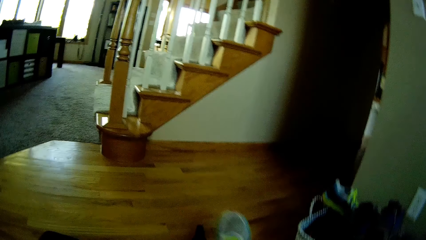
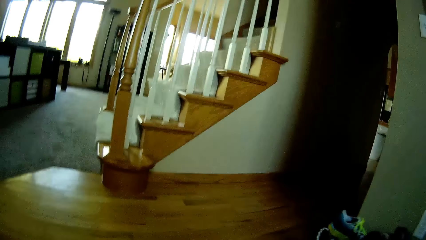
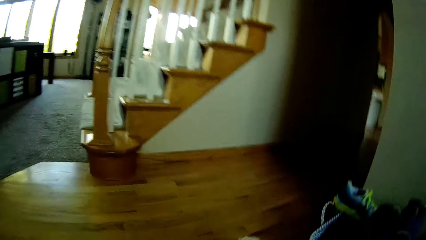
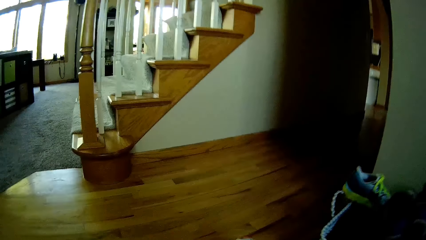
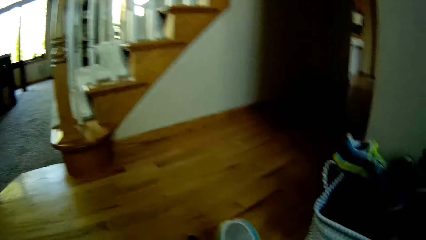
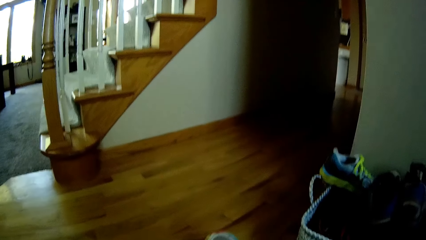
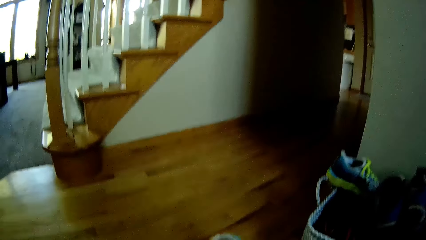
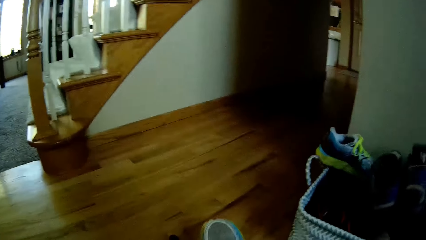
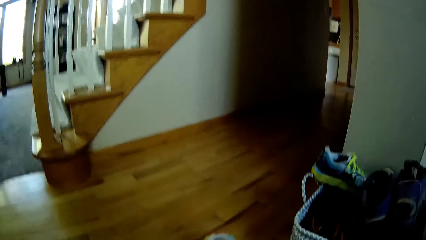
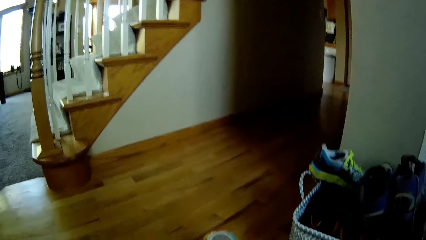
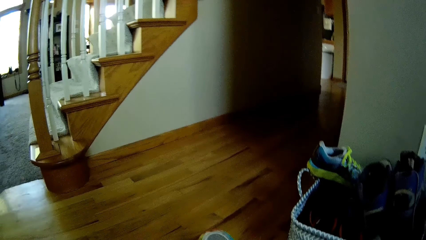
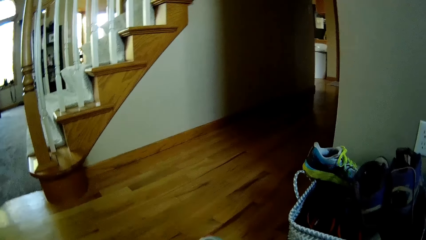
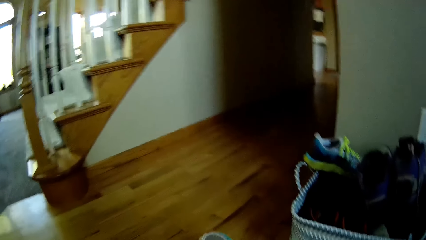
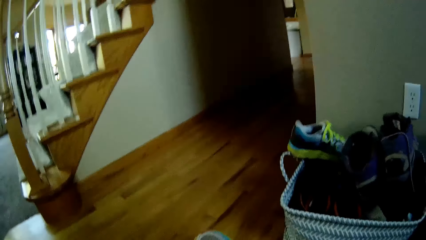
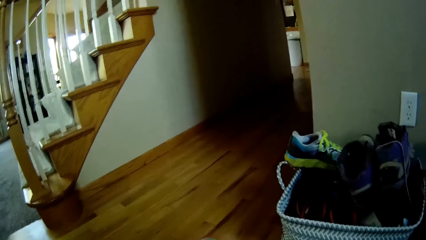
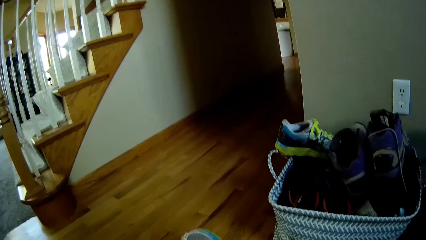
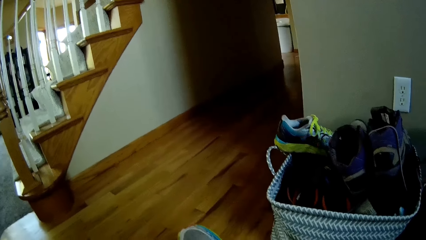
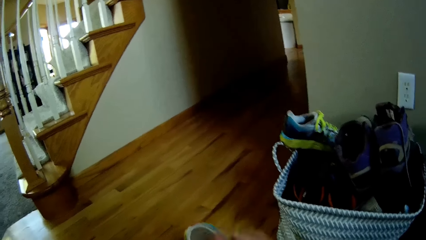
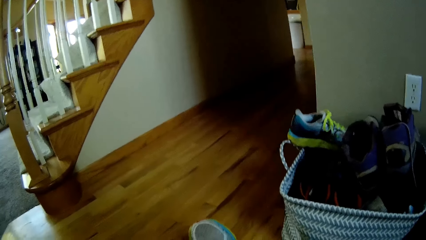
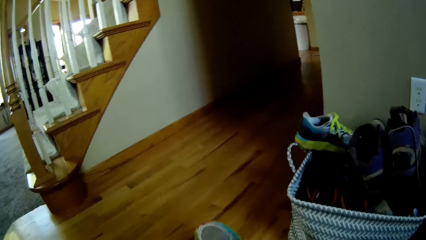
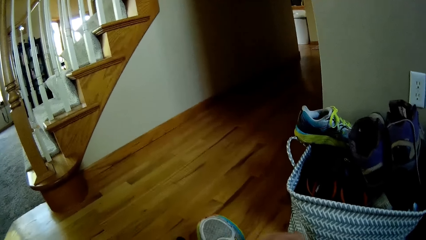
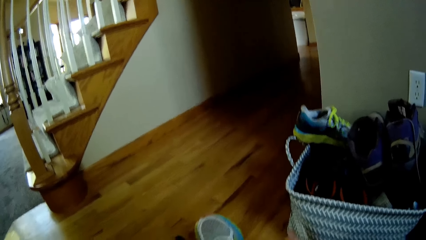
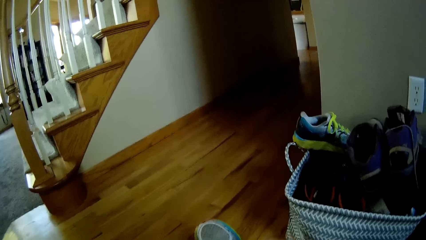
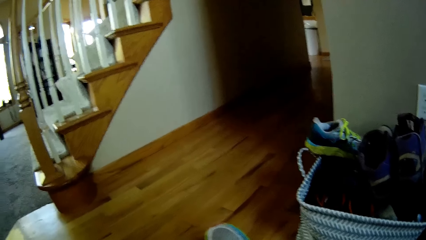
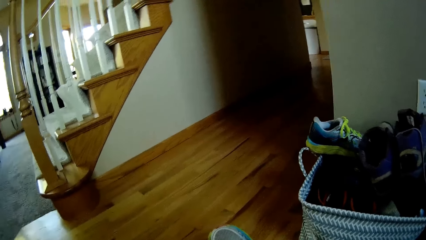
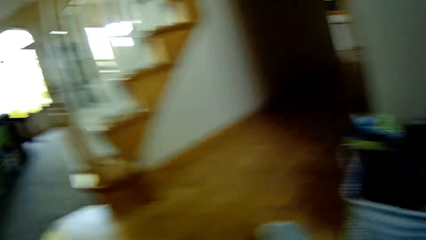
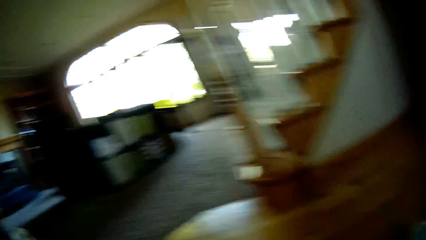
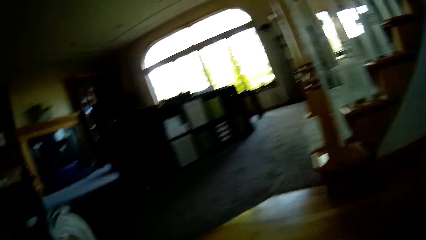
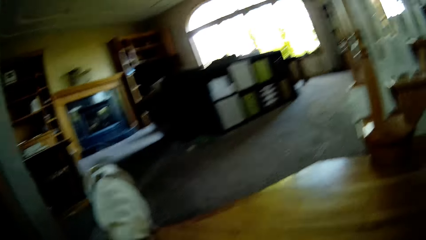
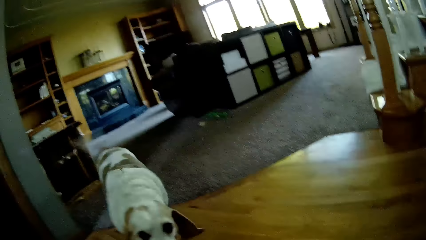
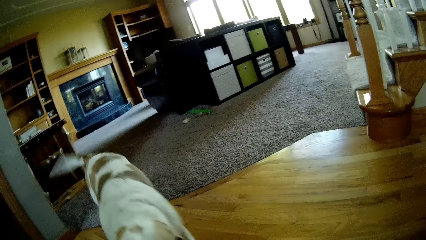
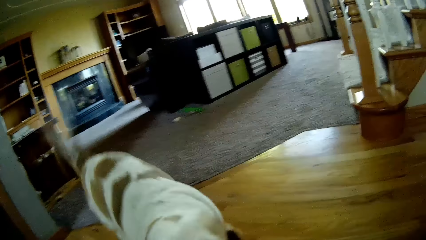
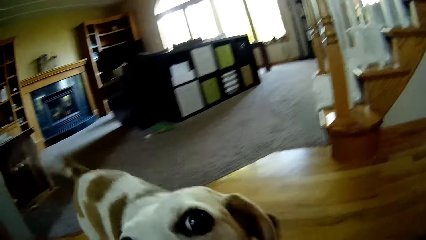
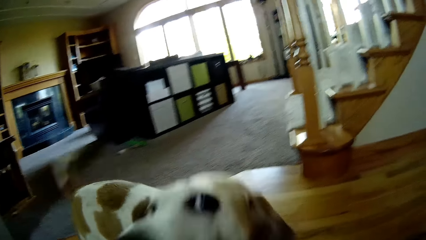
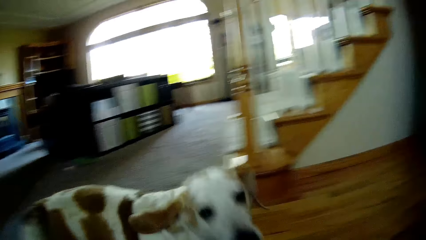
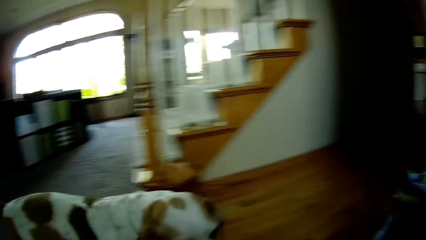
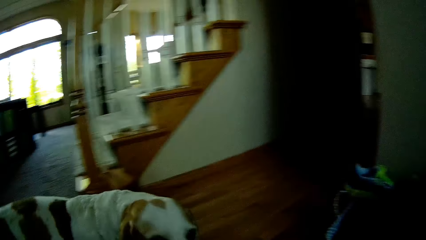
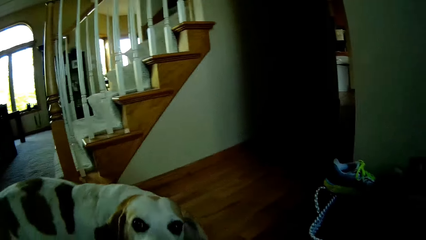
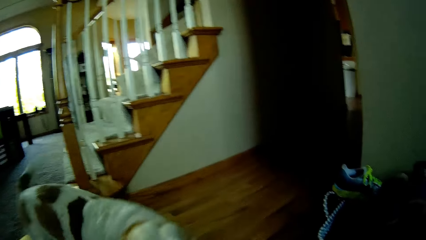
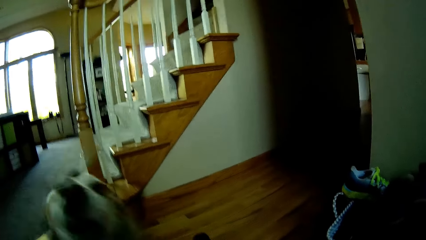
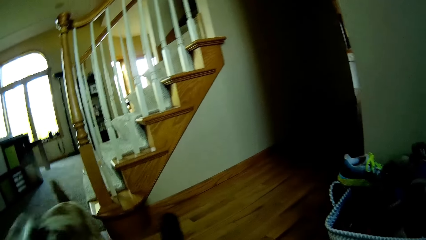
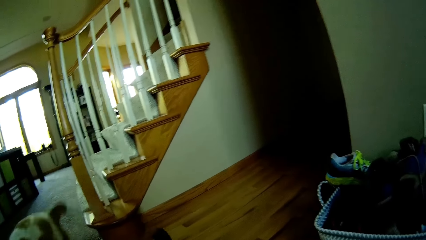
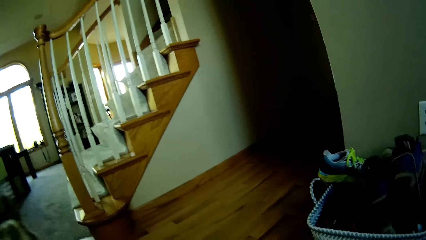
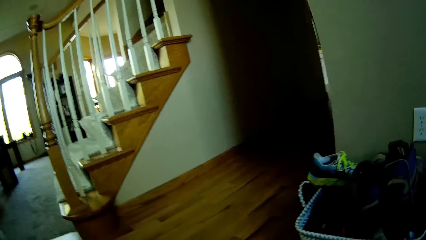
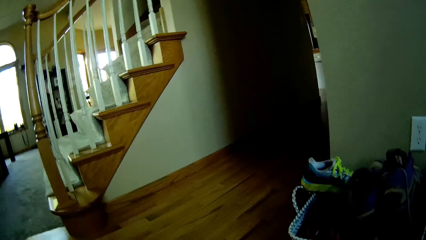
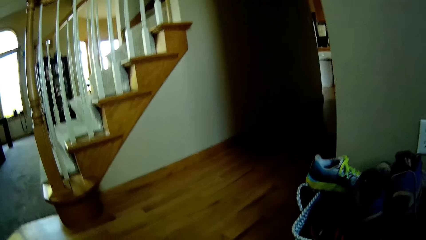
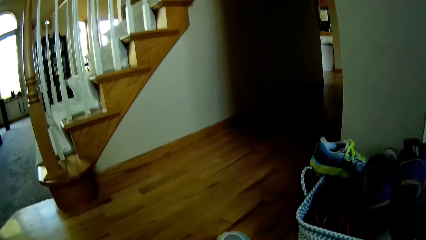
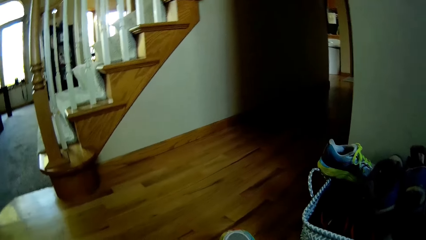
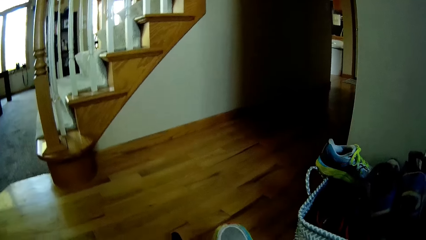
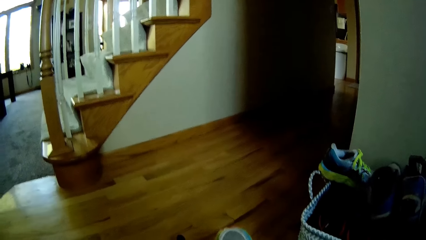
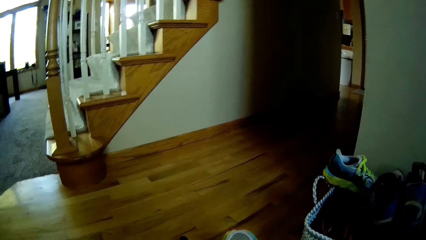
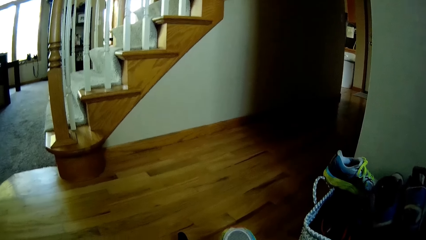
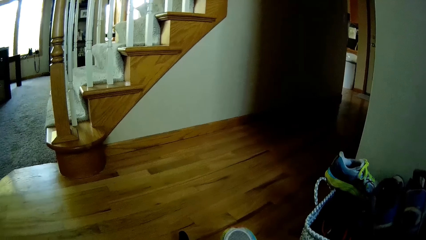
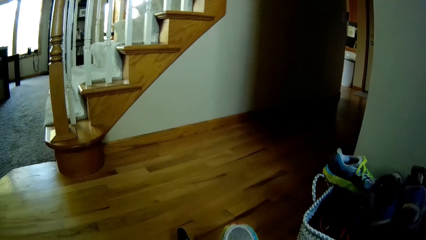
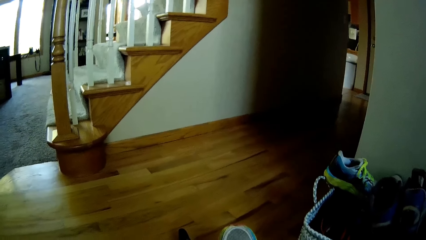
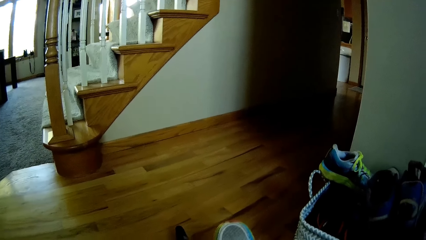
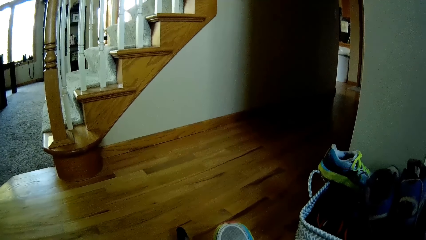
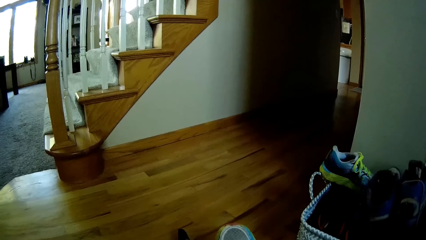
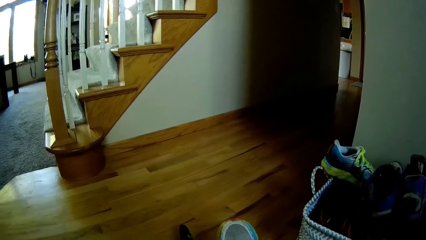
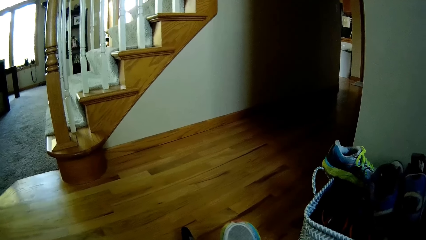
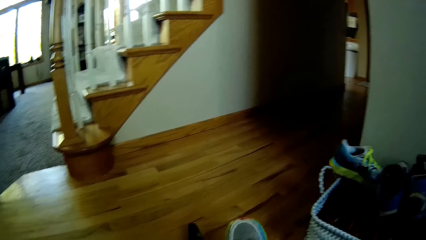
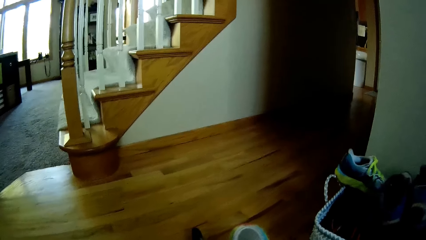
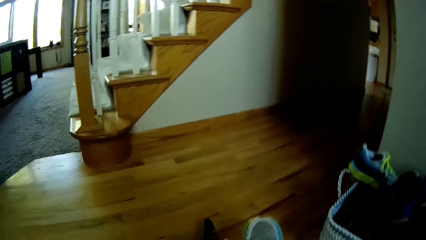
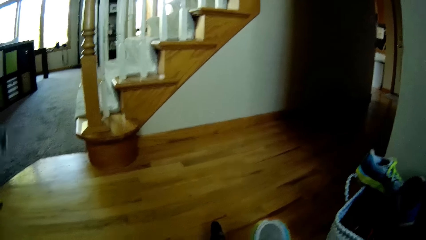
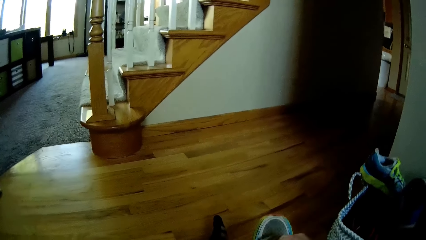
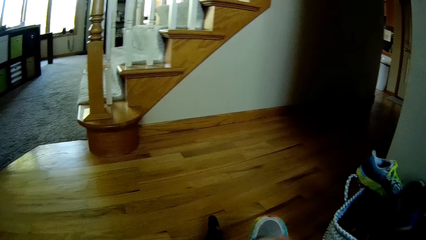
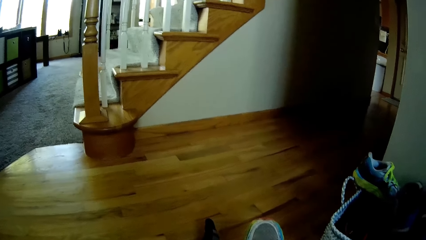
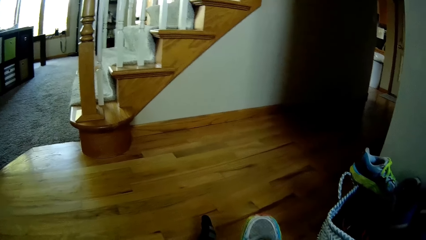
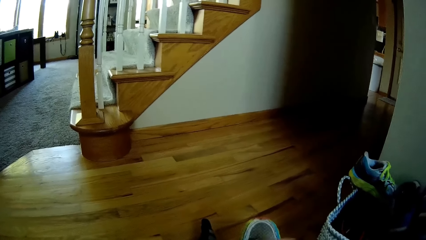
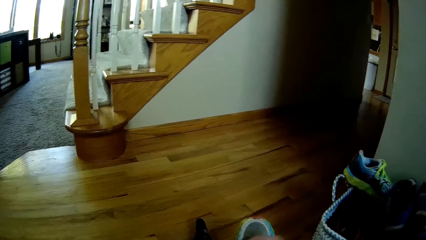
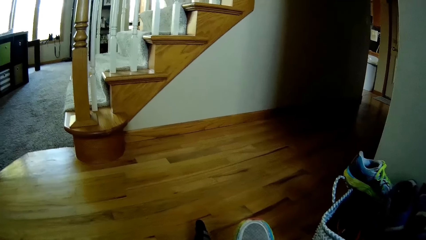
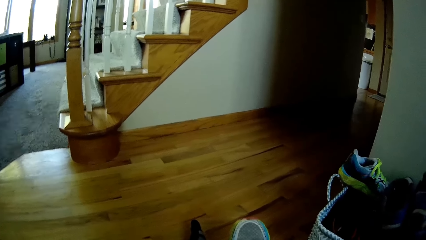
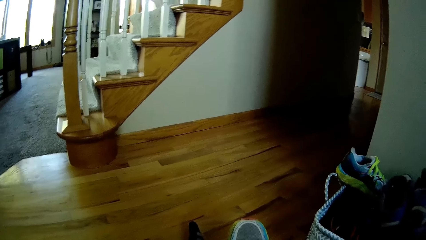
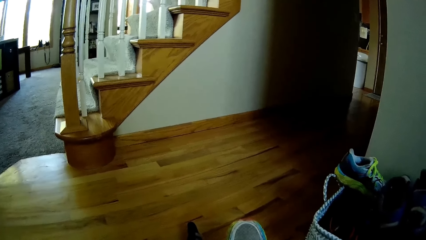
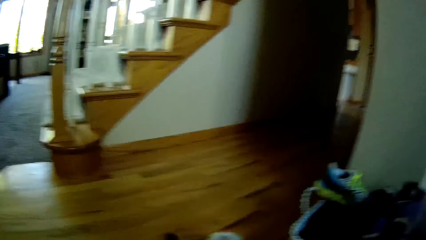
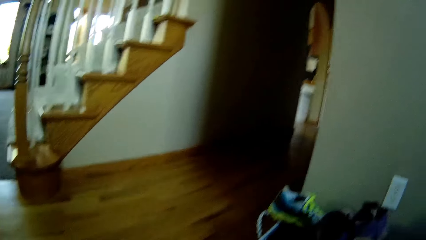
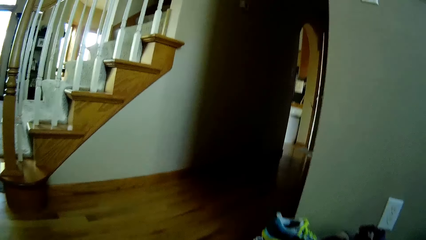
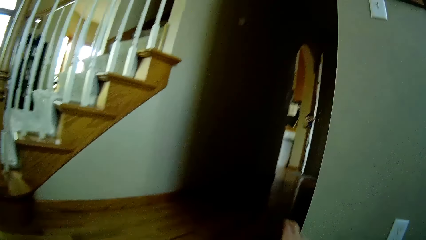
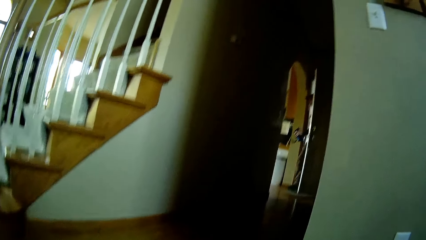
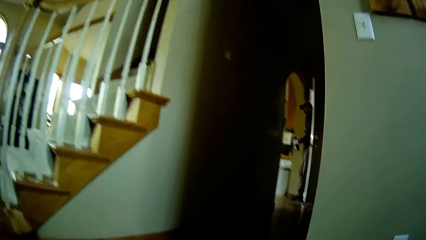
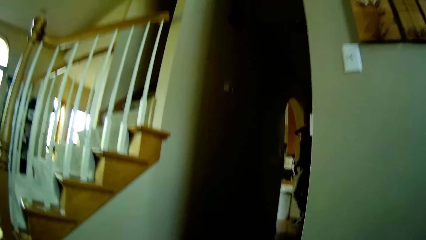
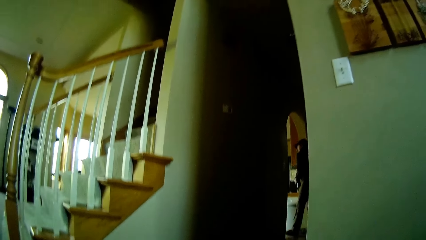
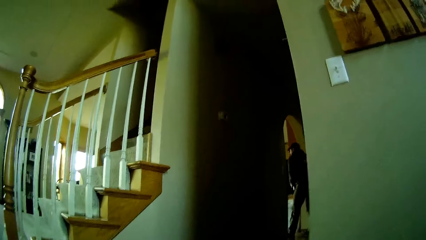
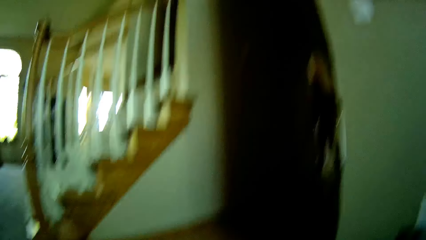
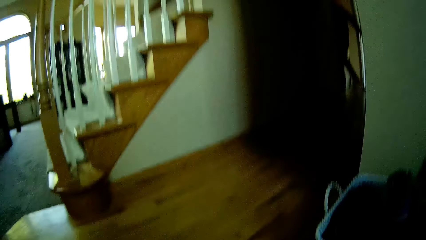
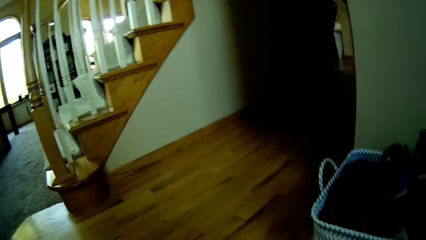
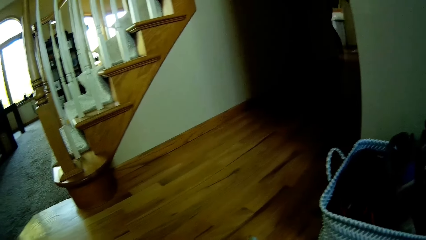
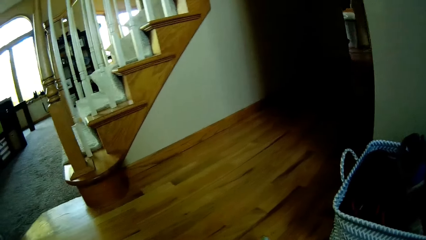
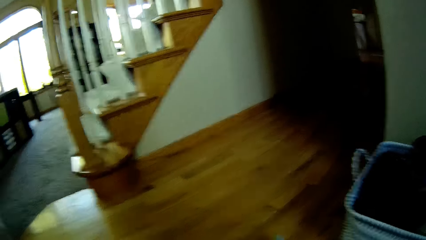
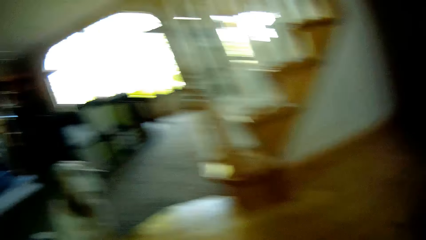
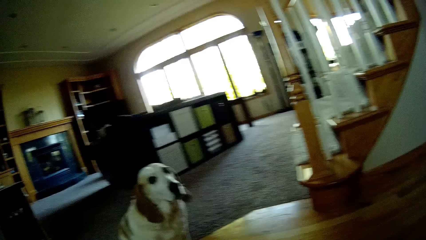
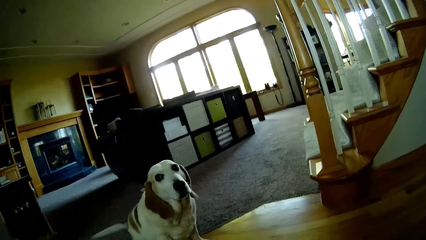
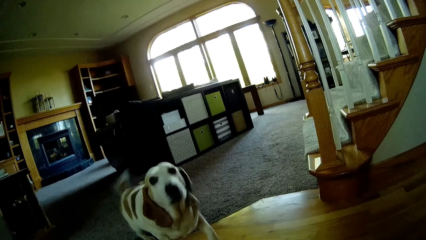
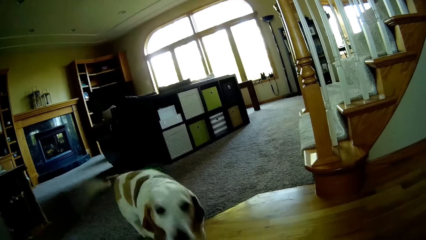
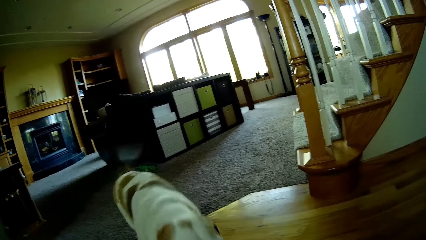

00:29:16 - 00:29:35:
The camera wearer talks to the dog. The dog walks towards the camera wearer. The camera wearer plays with the dog. The man walks into the kitchen.
